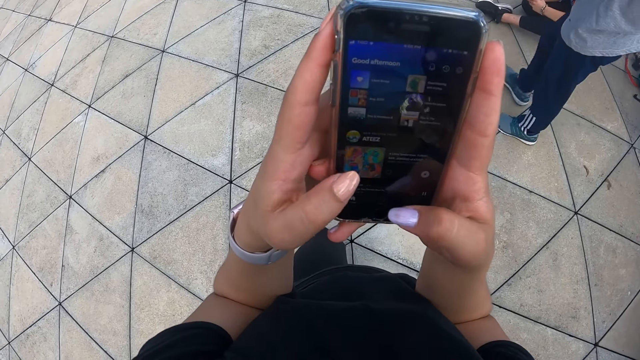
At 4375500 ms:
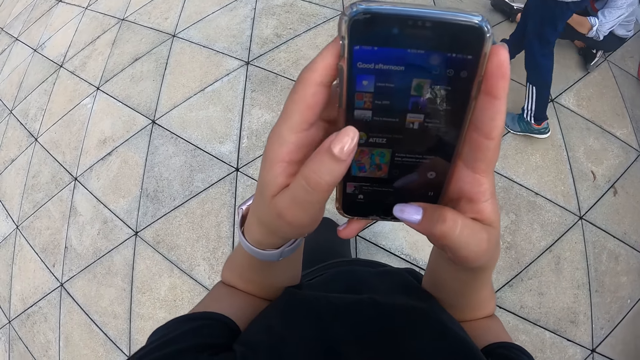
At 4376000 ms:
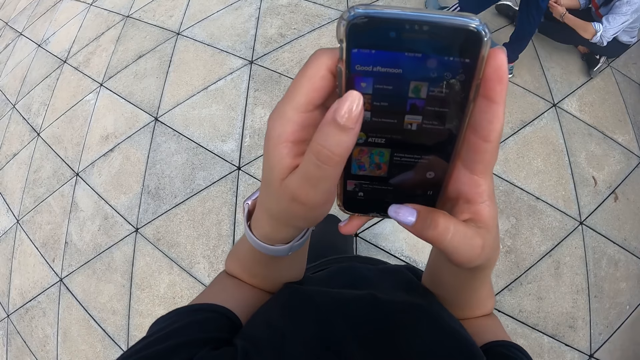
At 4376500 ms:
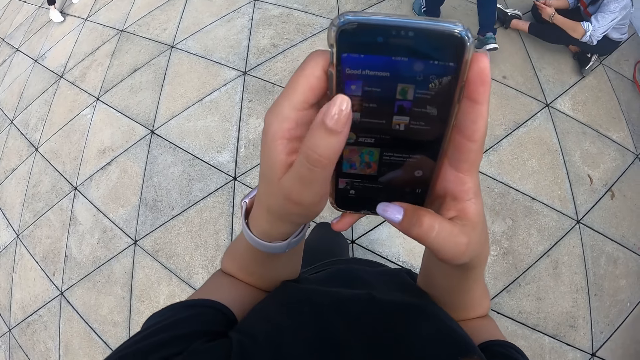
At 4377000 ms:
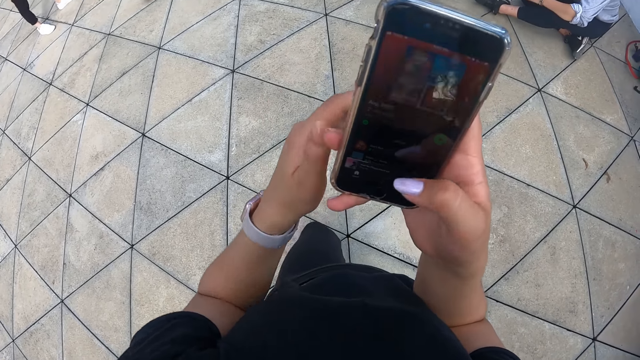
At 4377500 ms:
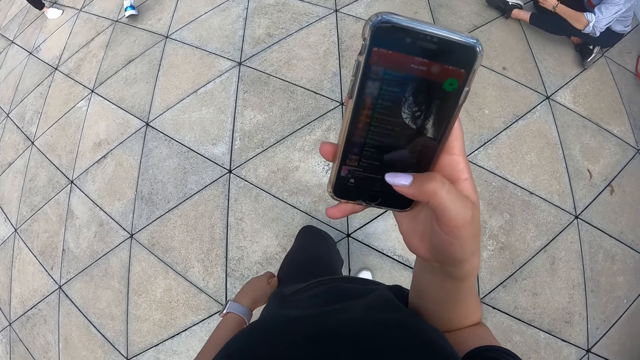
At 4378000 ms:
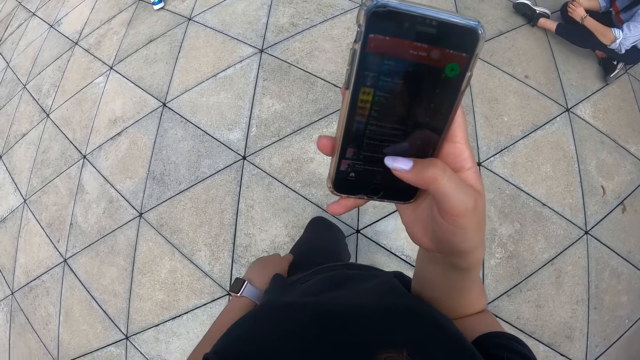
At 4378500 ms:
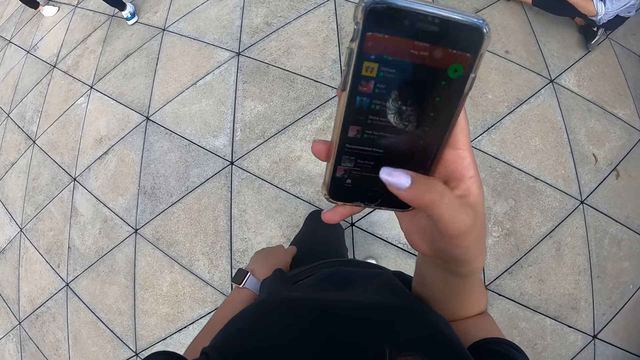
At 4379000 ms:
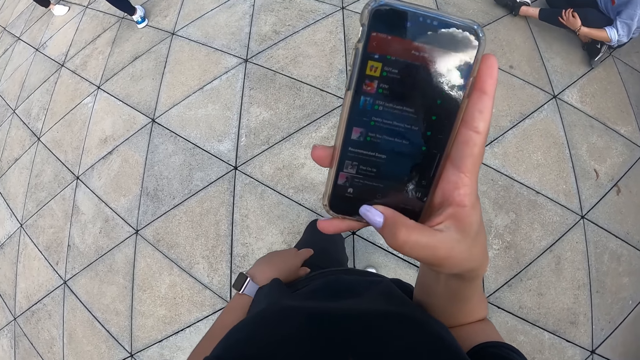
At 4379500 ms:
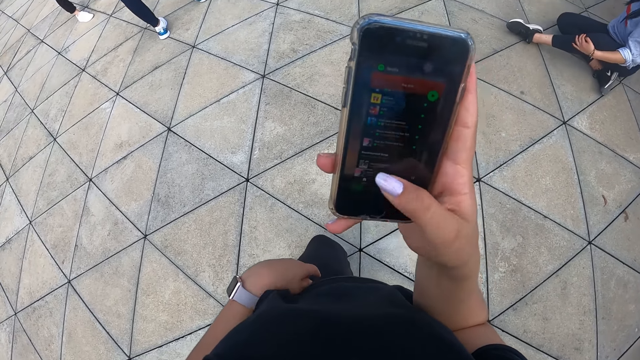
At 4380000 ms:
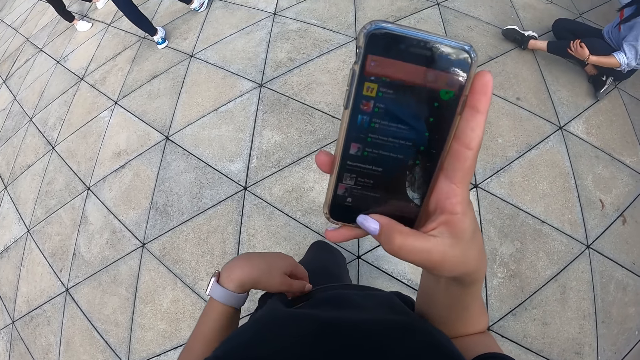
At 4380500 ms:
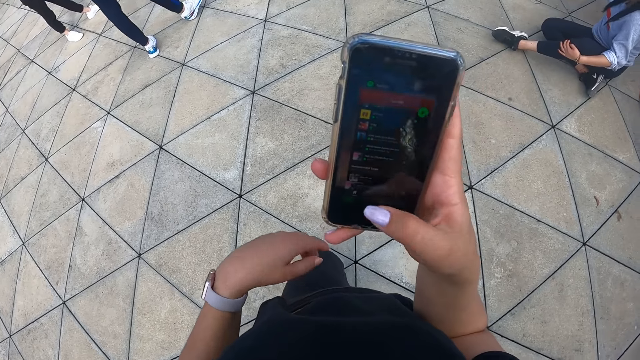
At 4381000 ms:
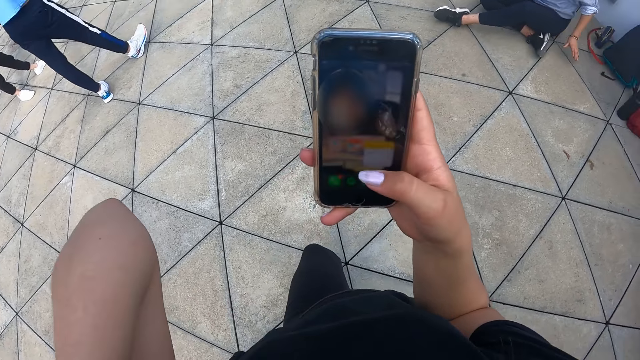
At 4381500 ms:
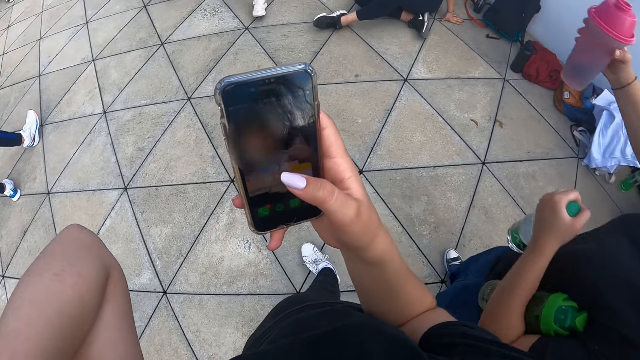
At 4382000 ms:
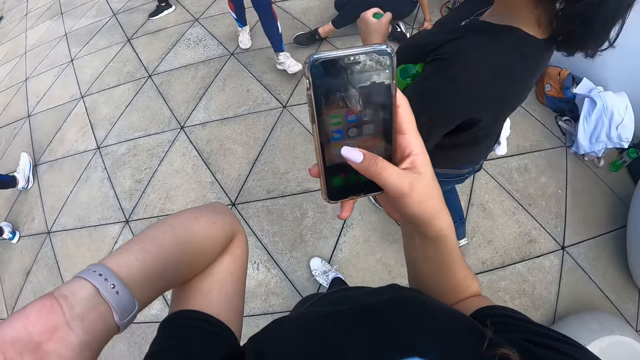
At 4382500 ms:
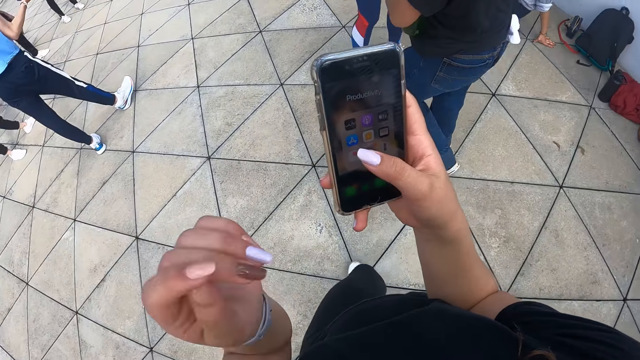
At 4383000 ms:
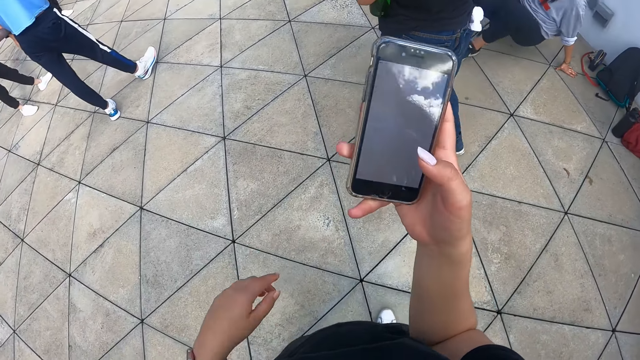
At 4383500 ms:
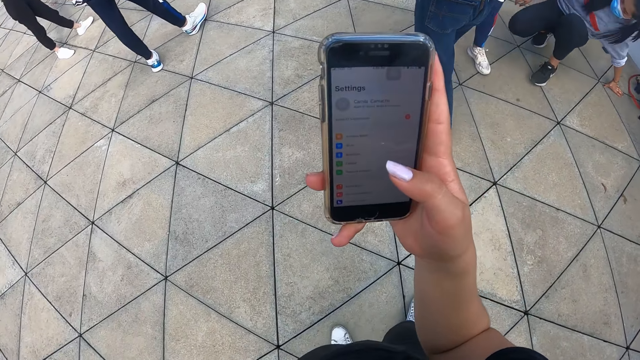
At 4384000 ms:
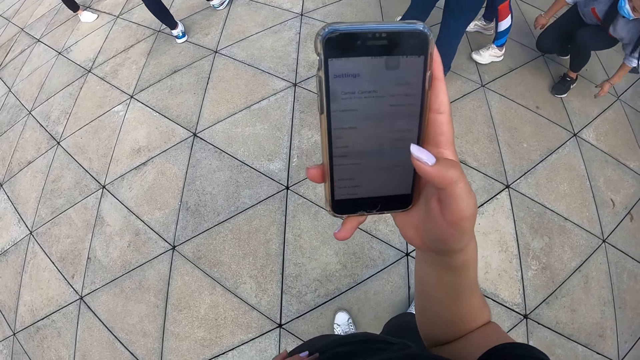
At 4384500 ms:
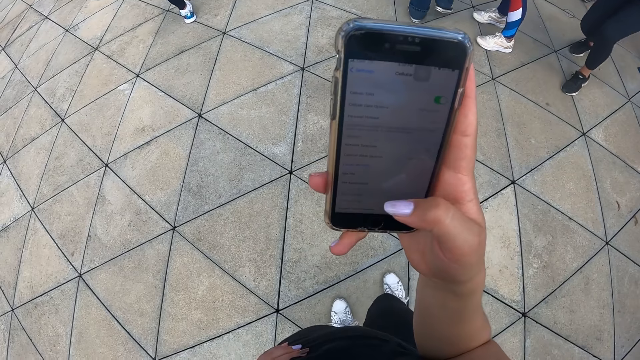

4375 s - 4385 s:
The camera wearer operates the phone with her right hand. She touches her face with her left hand.

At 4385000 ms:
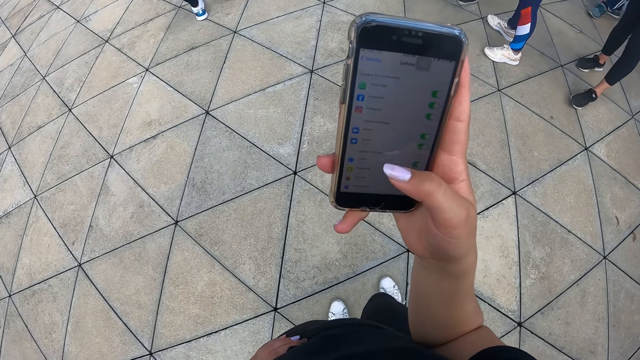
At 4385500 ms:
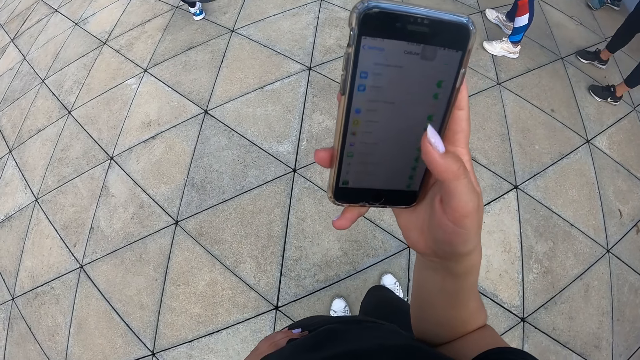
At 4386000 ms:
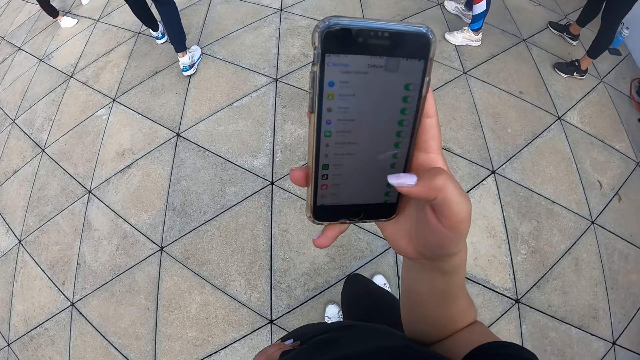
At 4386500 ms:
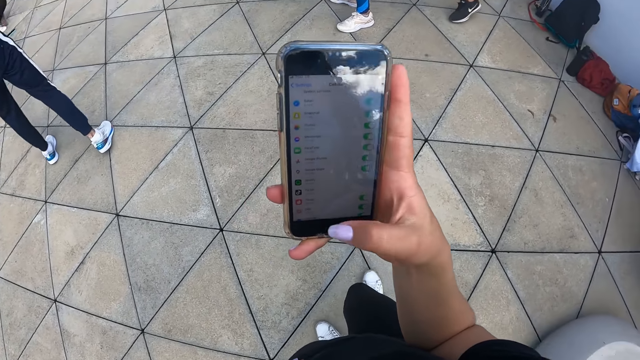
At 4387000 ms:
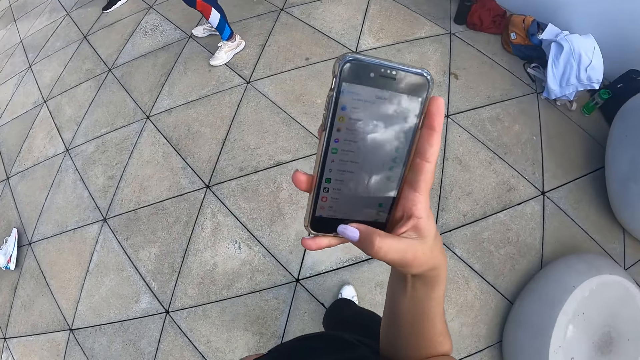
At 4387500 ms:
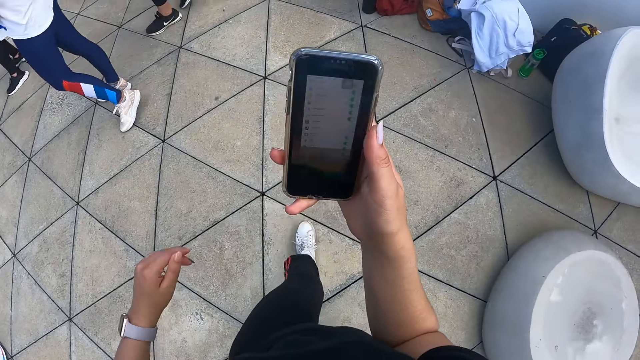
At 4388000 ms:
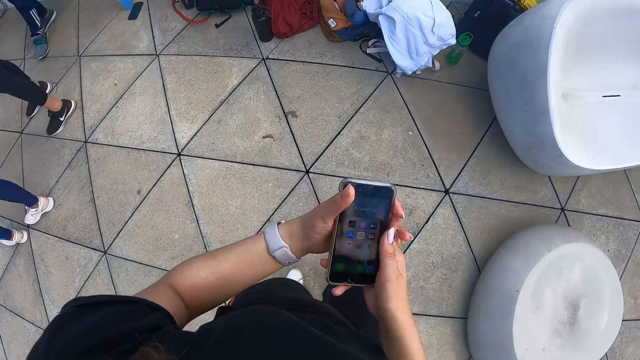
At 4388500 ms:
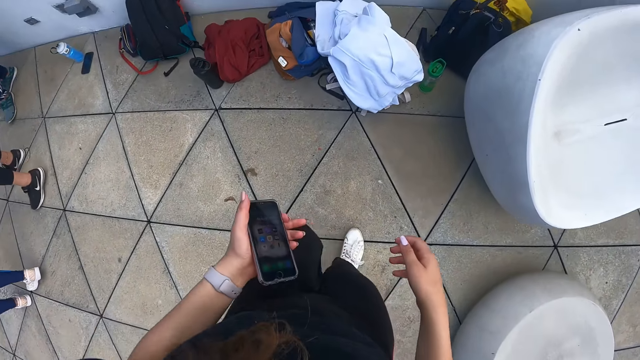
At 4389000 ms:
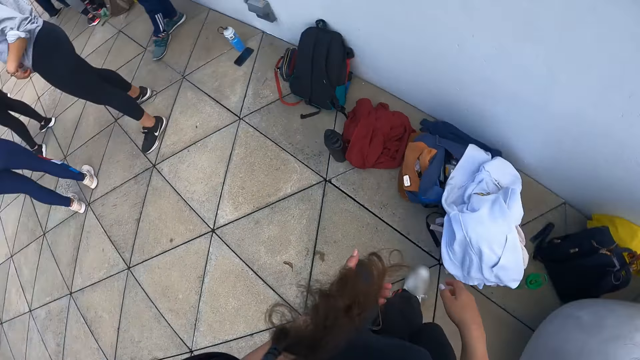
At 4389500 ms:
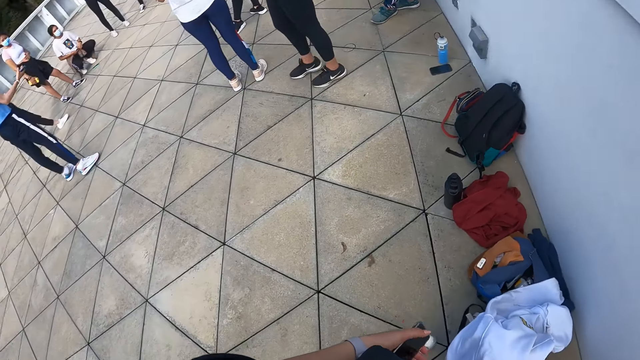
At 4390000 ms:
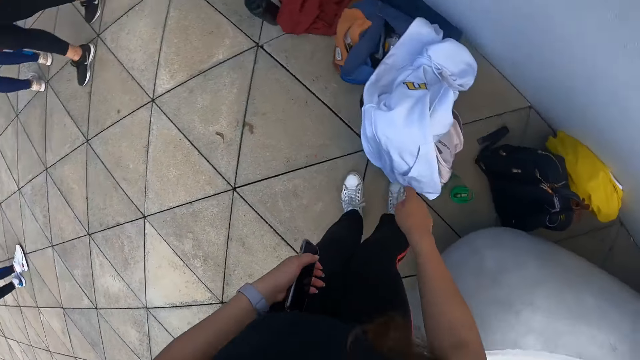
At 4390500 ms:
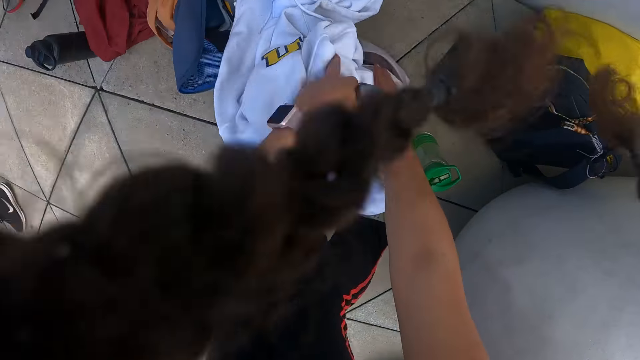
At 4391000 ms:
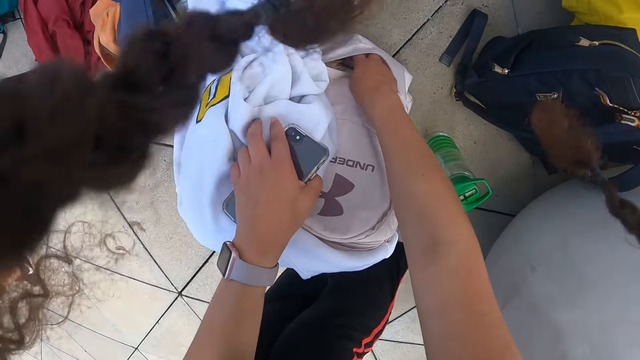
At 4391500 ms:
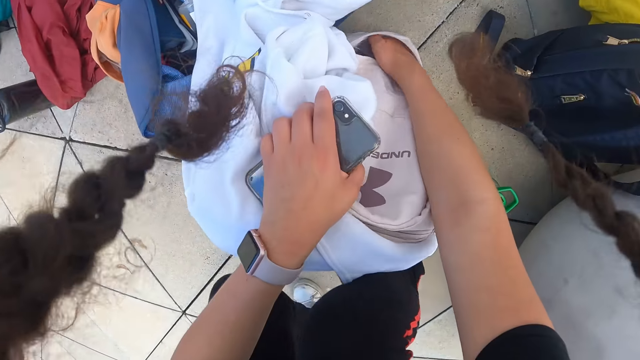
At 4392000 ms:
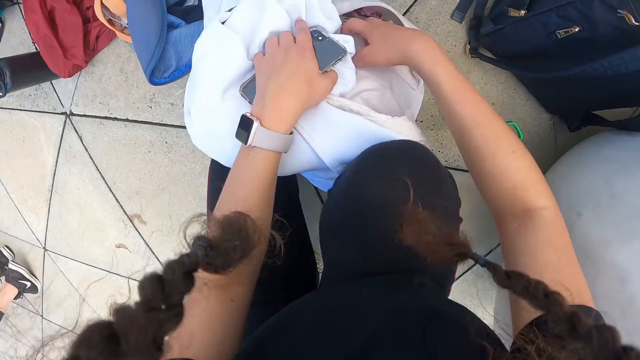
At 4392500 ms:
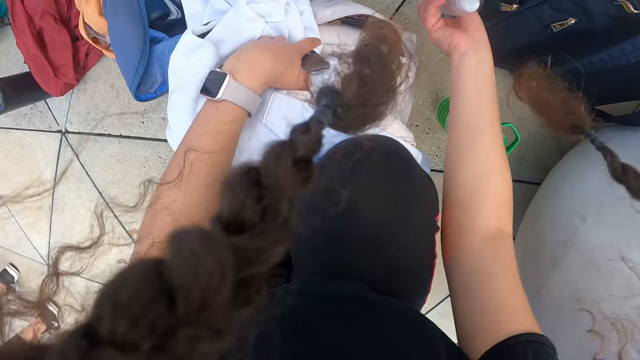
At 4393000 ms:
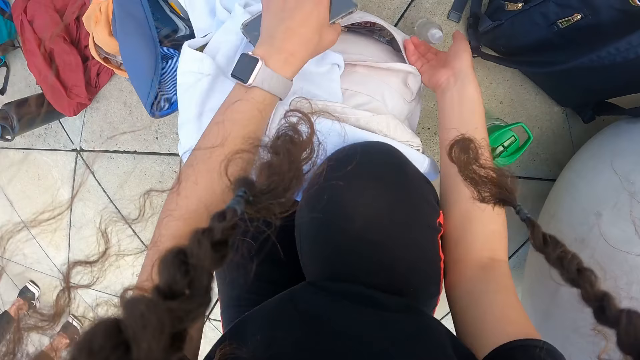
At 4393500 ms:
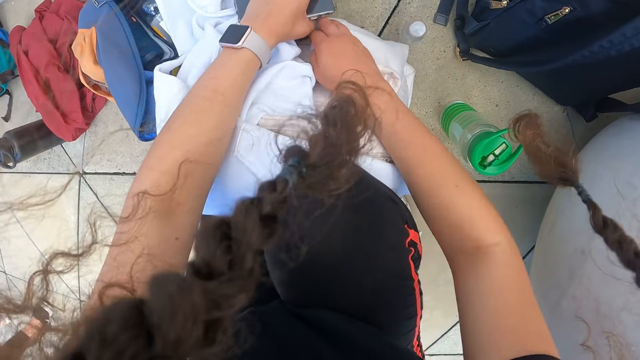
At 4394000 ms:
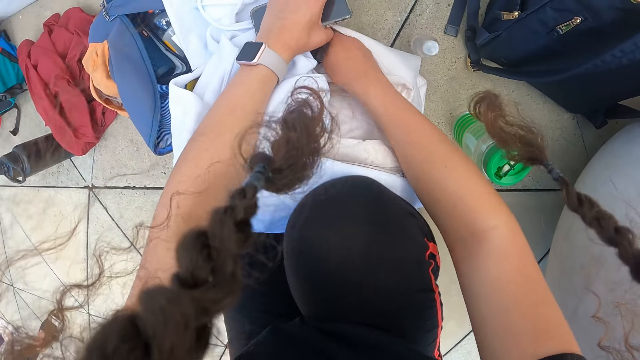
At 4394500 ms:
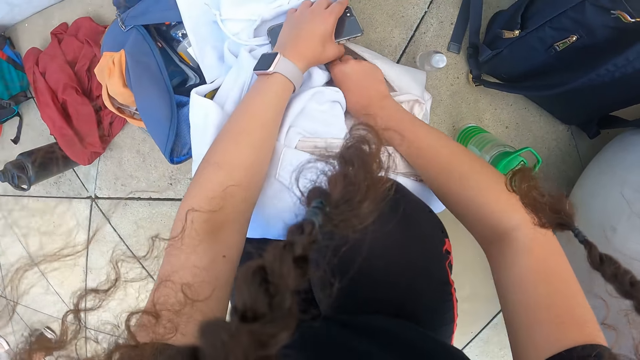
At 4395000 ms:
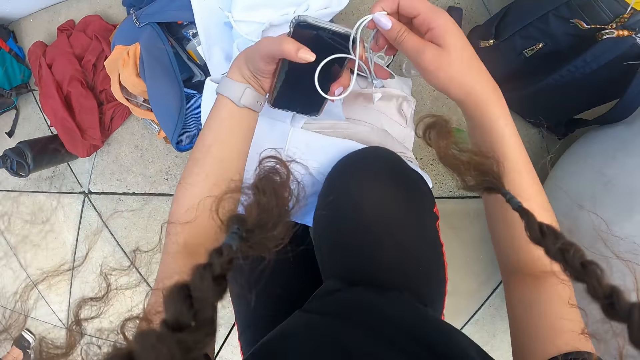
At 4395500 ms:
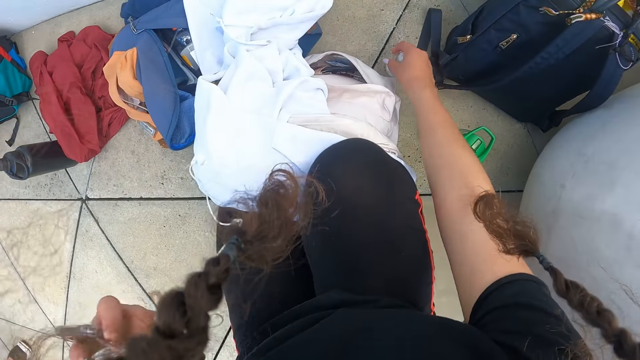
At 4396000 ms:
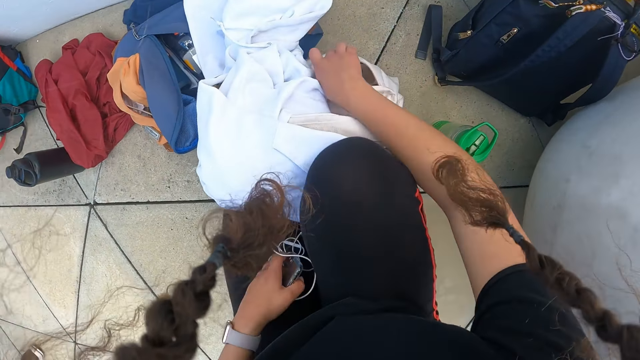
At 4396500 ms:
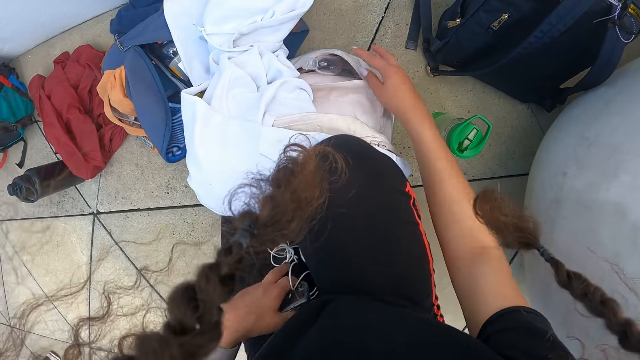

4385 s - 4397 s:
The camera wearer passes the phone in her right hand to her left hand. She places her left hand on a bag on the floor. She puts her right hand in the pocket of the bag on the floor. She searches through the bag. She removes a bottle of hand sanitizer from the bag on the floor with her right hand. She places the bottle of hand sanitizer in her right hand on the floor. She removes a headphone from the bag on the floor with her right hand. She searches through the bag. She passes the headphone in her right hand to her left hand. She picks up the bottle of hand sanitizer from the floor with her right hand. She places the headphone in her left hand on her lap. She puts the bottle of hand sanitizer in her right hand in the bag on the floor.
